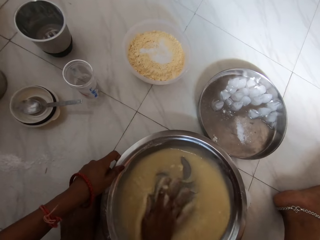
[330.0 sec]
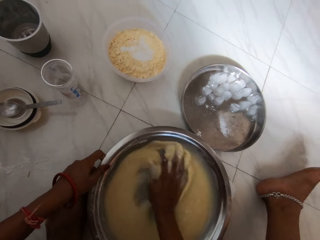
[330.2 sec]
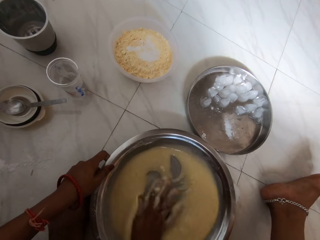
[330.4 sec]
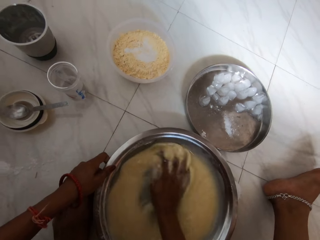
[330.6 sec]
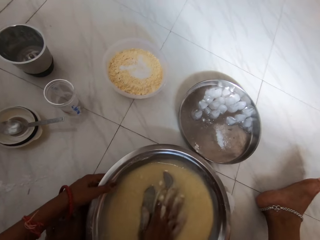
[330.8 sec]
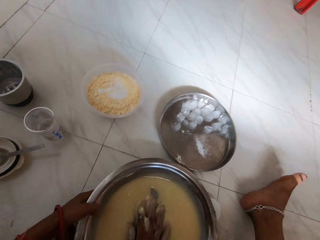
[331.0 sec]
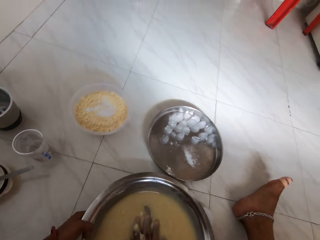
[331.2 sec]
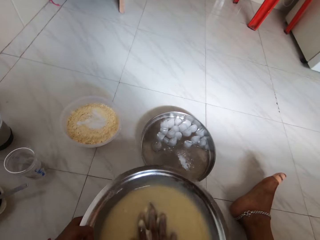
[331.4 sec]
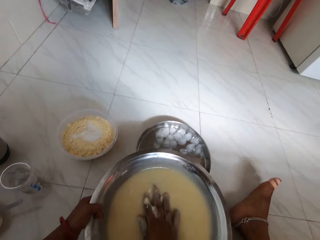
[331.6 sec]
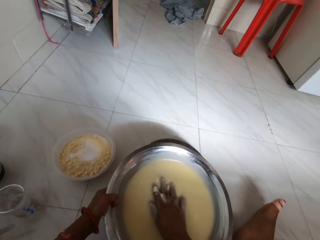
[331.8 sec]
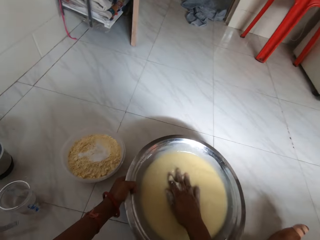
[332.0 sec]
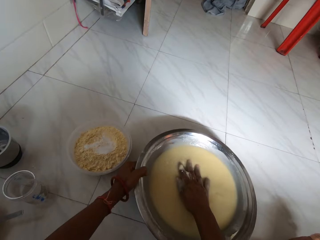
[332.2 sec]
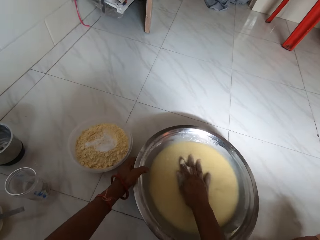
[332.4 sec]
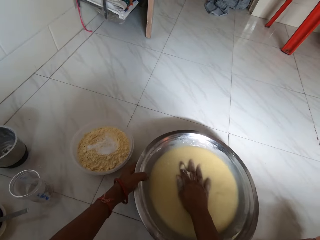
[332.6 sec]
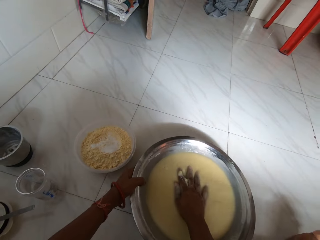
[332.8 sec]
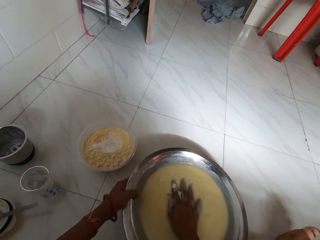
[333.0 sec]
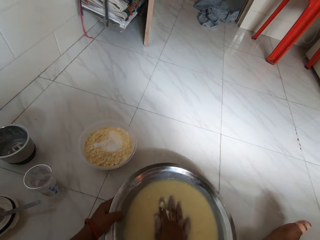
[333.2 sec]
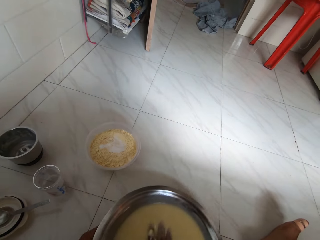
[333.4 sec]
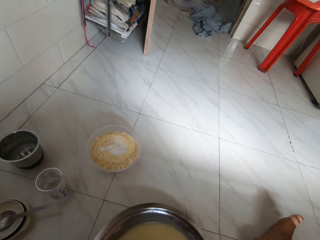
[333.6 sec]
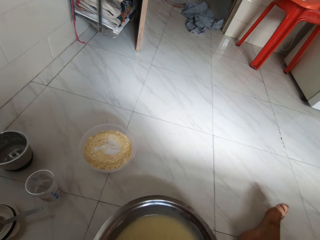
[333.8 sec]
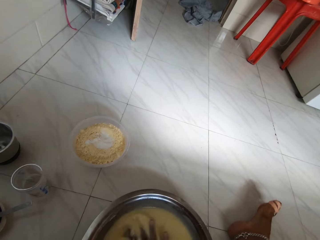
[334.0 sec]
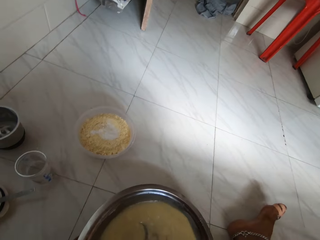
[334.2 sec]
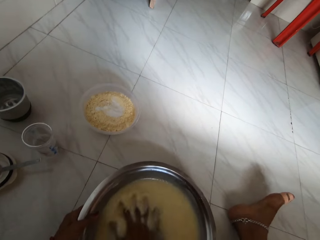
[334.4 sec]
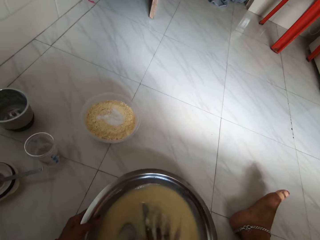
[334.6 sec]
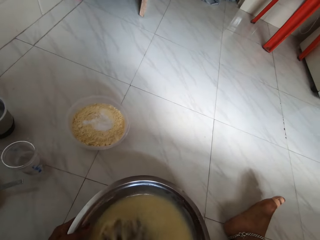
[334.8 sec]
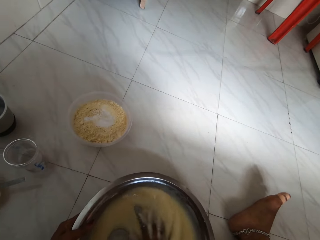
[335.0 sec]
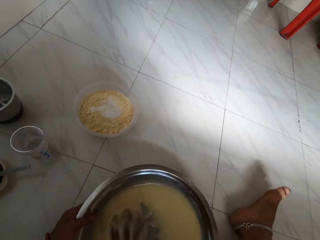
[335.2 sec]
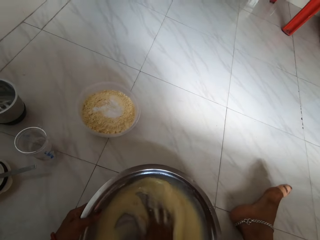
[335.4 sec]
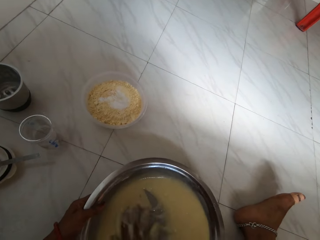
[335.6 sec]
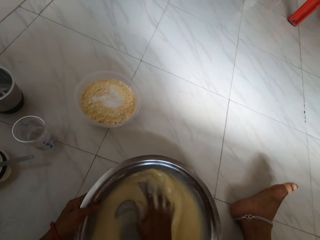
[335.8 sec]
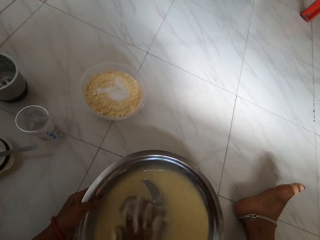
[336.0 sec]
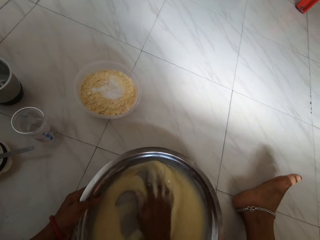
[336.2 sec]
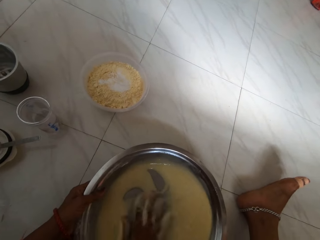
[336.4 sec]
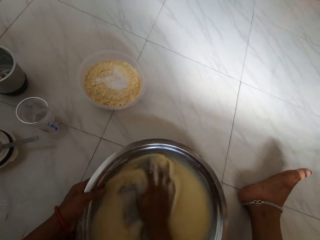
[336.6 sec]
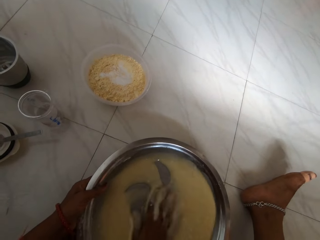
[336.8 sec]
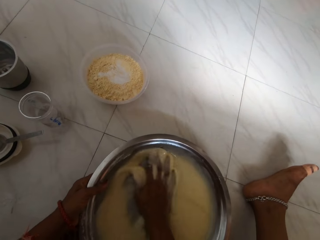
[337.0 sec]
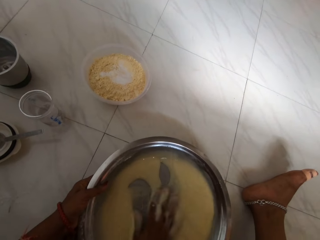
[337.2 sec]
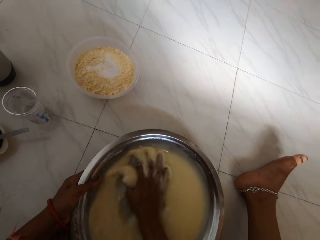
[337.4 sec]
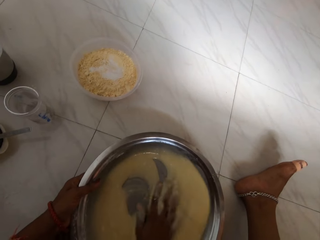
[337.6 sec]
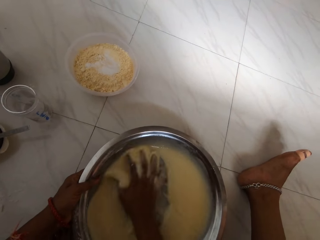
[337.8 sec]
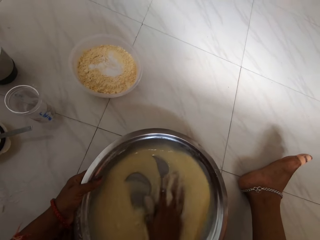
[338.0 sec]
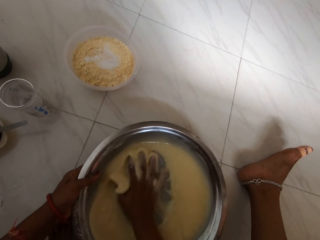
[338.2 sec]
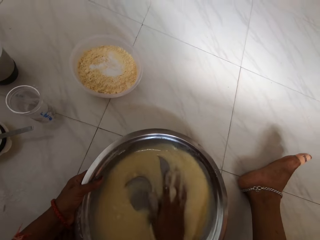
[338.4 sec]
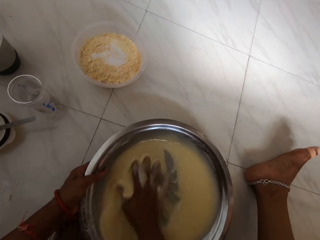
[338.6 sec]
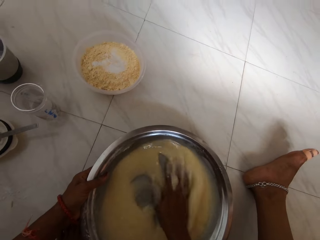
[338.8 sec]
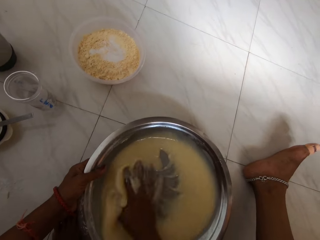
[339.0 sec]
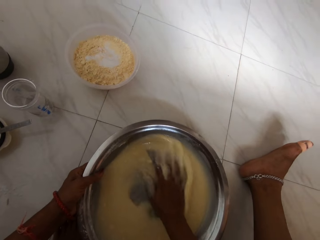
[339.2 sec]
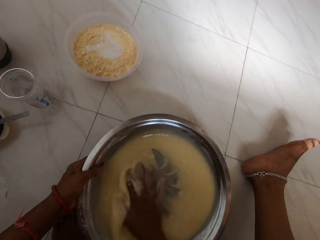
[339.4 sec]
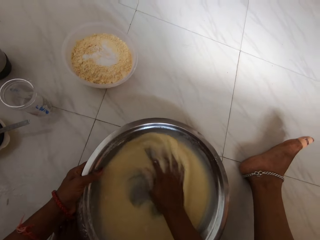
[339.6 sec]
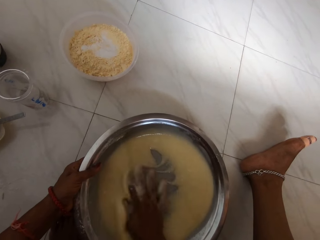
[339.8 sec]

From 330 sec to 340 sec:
The camera wearer places the pan on the floor on a pan on the floor with her hands. She moves the pan on the pan on the floor towards her with her hands. She mixes the flour and egg in the pan on the floor with her right hand.

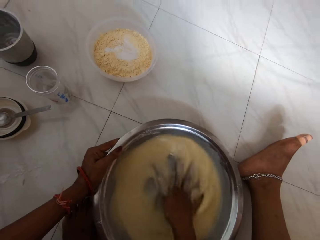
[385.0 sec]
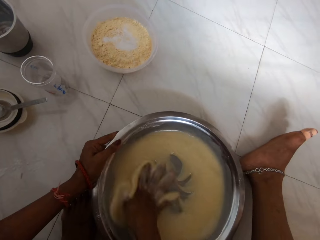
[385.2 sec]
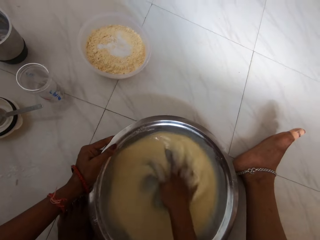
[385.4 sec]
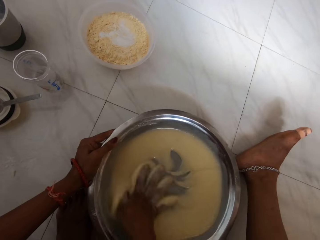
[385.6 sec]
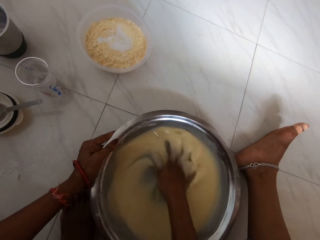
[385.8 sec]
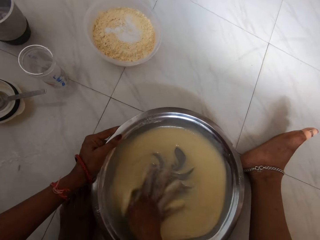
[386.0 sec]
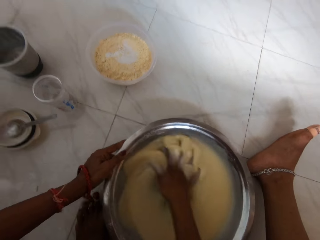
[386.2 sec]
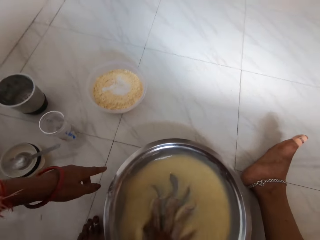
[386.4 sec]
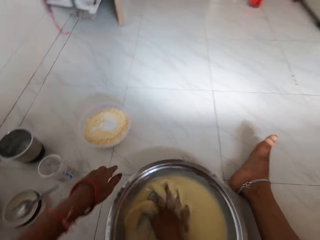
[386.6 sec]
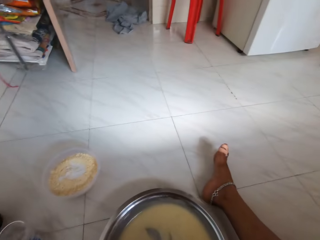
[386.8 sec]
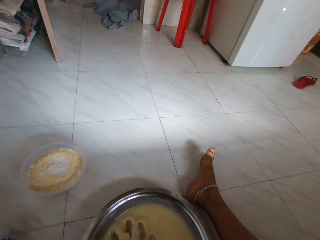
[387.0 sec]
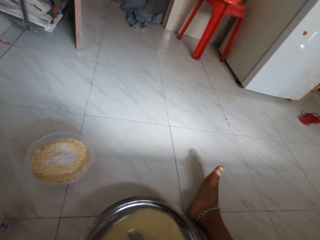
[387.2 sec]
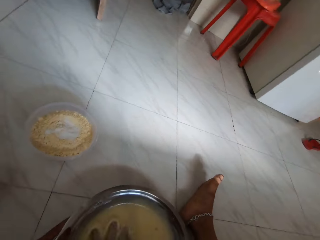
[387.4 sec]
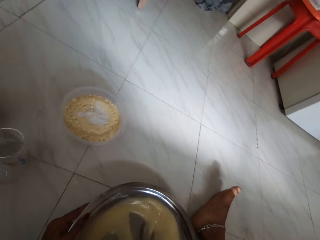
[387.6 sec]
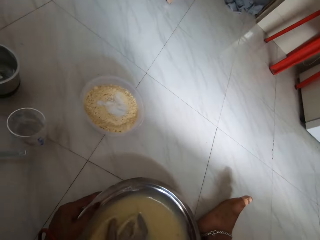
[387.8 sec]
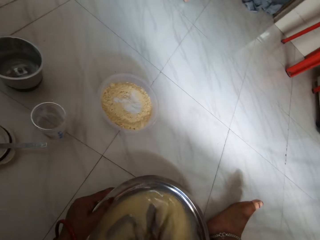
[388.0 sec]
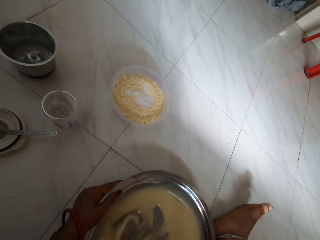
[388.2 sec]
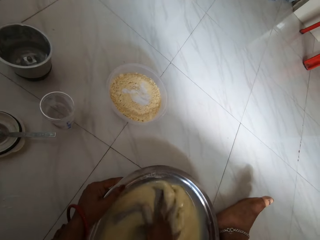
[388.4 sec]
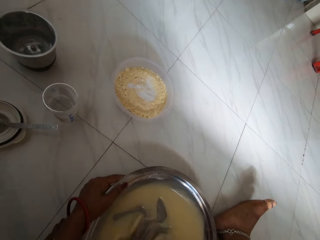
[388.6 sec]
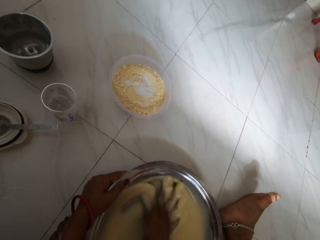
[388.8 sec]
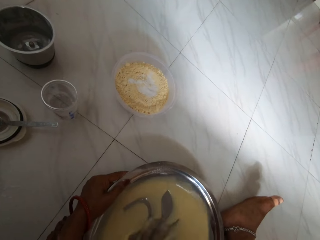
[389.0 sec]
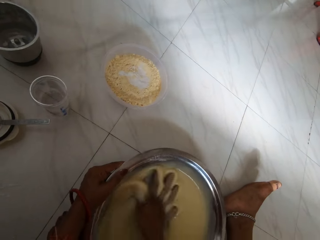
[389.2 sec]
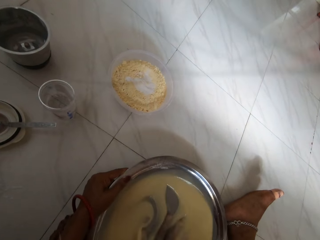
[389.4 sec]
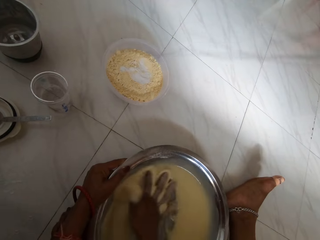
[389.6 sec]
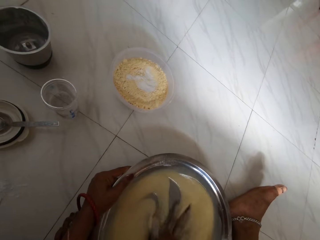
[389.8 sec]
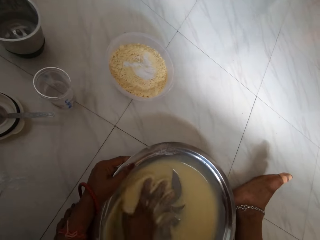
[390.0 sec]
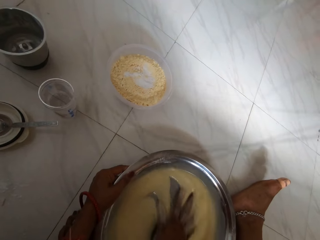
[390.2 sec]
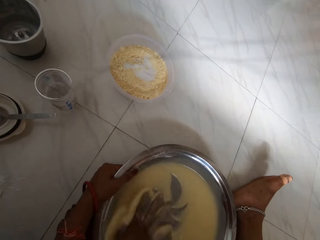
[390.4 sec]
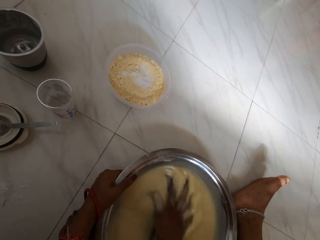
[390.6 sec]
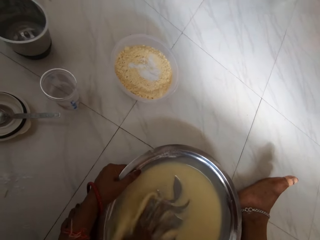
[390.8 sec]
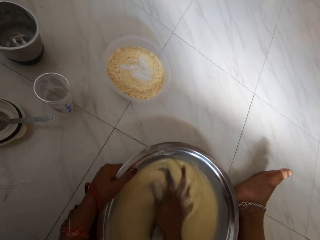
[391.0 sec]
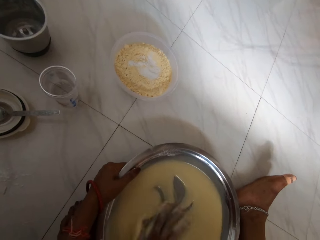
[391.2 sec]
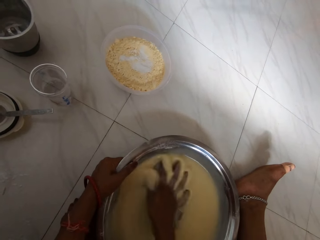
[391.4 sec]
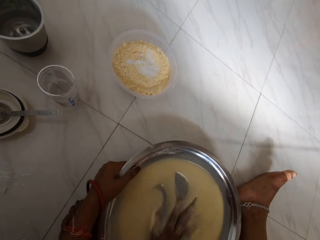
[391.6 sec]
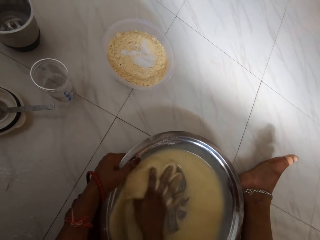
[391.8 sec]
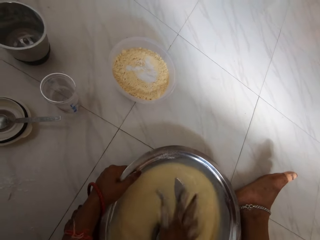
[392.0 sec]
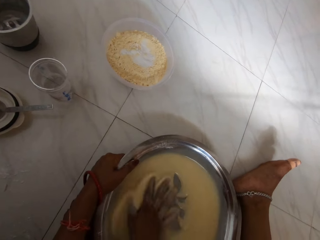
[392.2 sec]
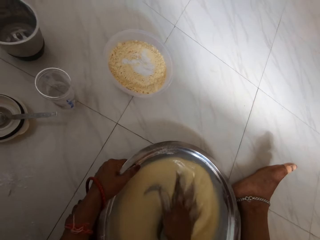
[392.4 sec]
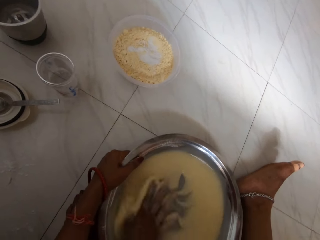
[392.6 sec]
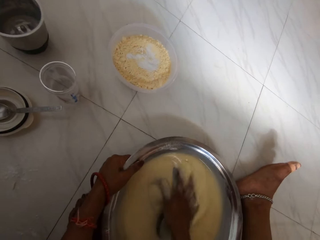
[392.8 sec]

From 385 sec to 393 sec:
The camera wearer removes her left hand from the pan on the floor. She holds the pan on the floor with her left hand.

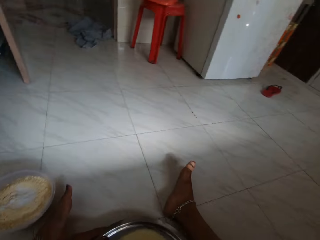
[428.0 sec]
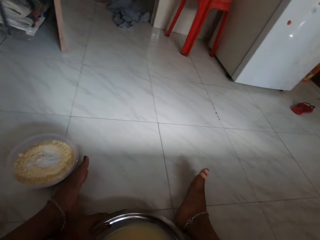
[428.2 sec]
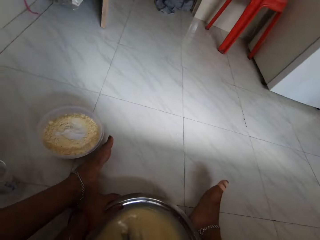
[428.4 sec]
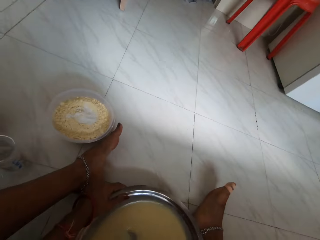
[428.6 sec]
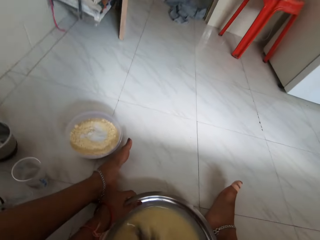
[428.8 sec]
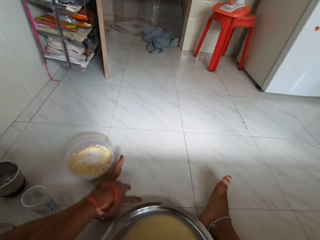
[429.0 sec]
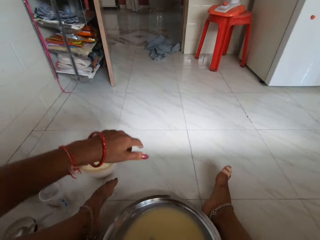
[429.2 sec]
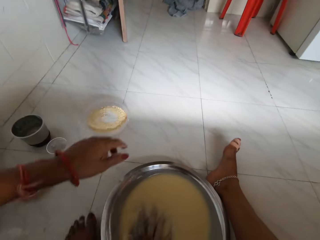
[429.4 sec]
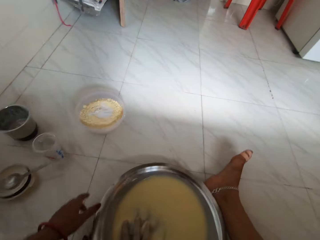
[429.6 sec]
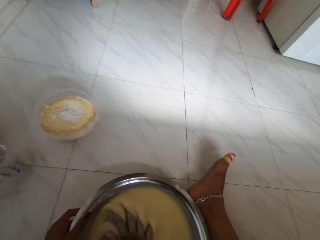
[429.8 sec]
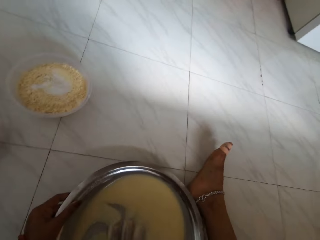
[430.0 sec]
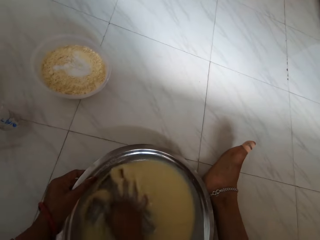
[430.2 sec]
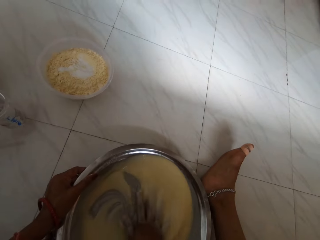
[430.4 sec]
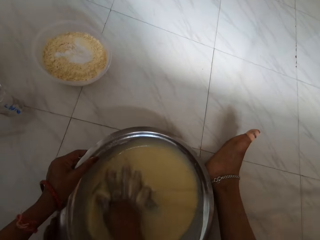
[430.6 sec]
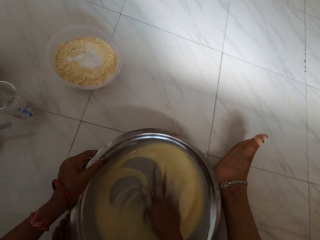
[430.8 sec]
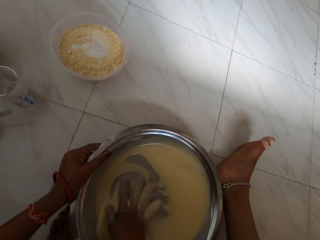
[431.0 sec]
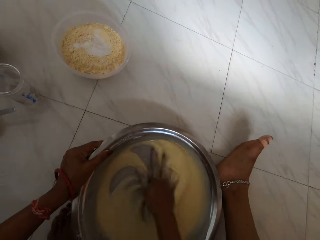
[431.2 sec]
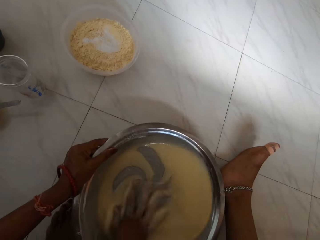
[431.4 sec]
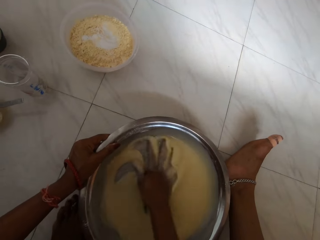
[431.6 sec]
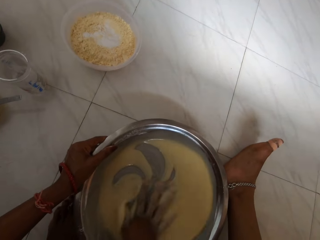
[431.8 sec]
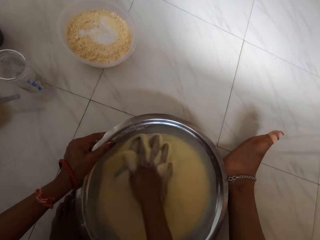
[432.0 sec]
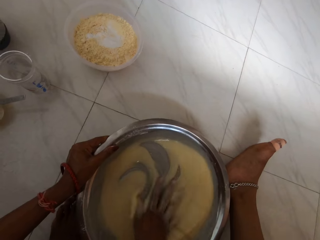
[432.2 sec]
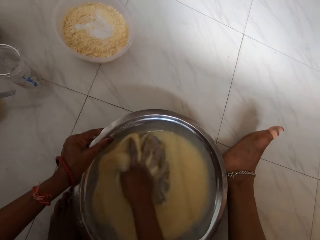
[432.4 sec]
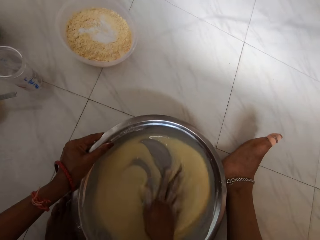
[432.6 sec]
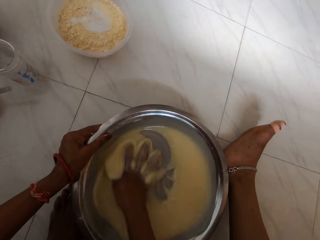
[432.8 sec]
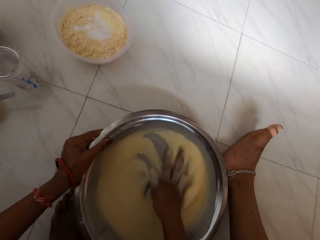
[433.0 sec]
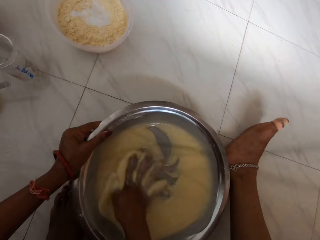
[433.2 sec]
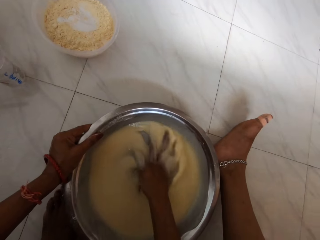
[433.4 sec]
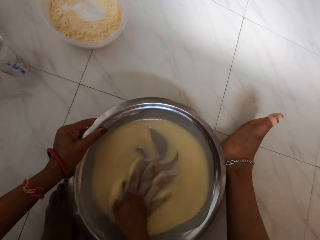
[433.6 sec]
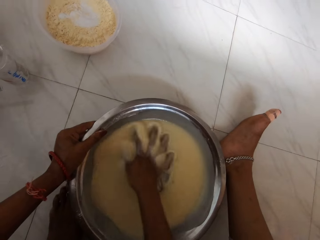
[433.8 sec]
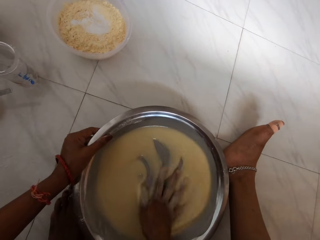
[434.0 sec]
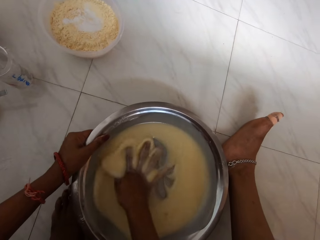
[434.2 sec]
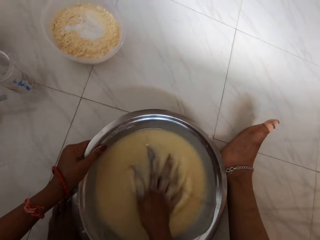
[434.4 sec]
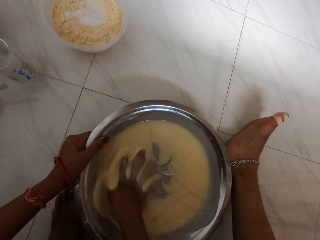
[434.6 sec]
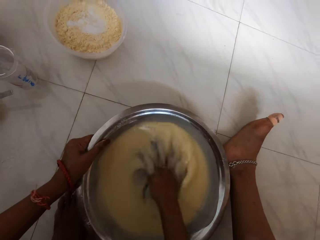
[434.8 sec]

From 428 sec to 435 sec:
The camera wearer removes her left hand from the pan on the floor. She holds the pan on the floor with her left hand.
